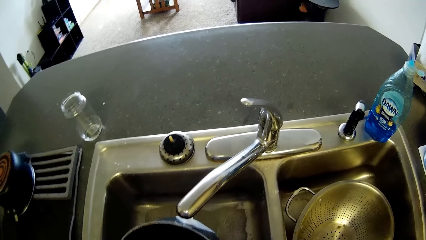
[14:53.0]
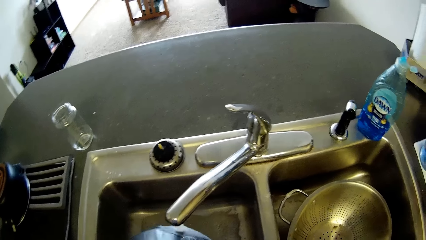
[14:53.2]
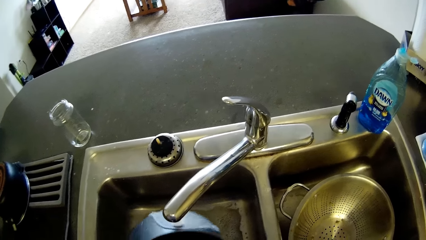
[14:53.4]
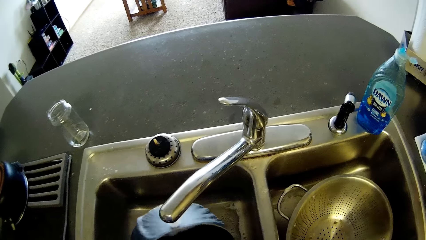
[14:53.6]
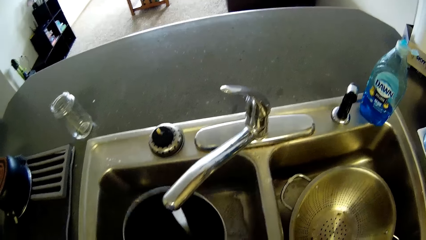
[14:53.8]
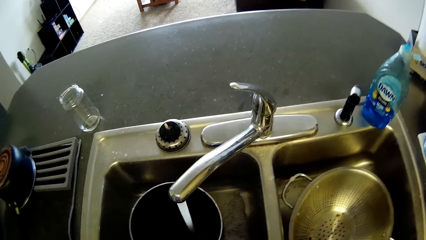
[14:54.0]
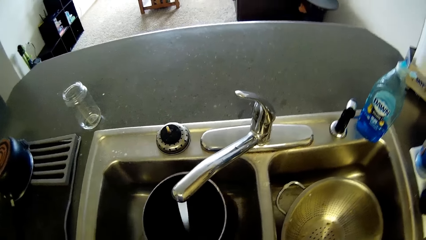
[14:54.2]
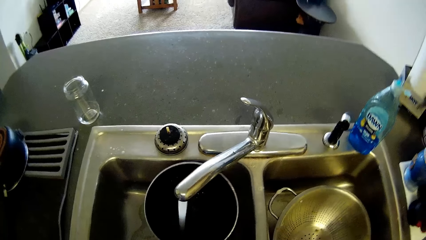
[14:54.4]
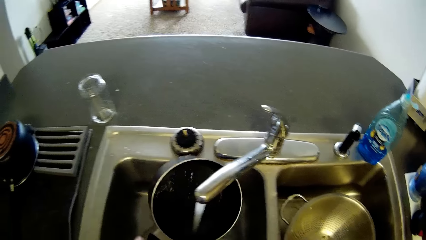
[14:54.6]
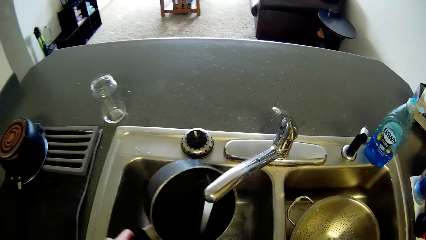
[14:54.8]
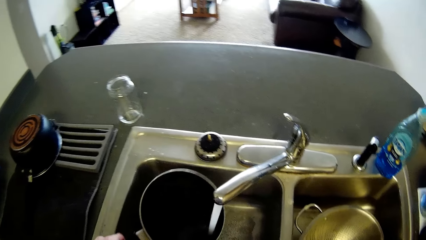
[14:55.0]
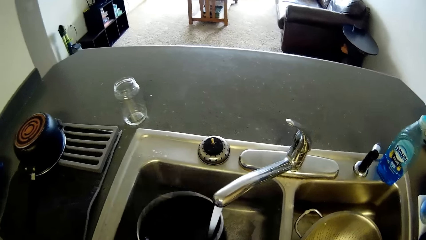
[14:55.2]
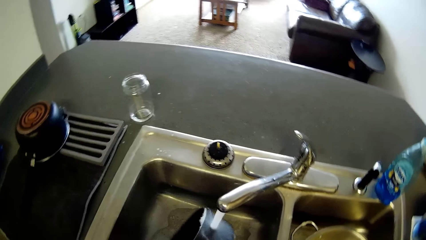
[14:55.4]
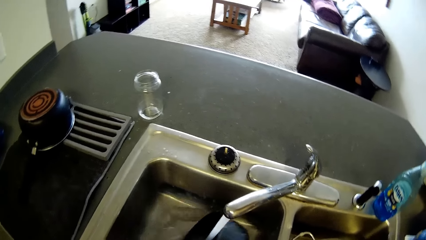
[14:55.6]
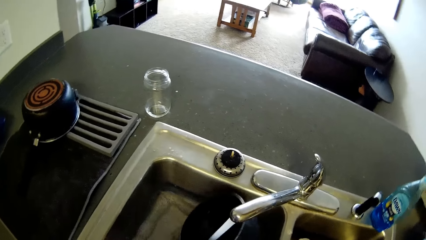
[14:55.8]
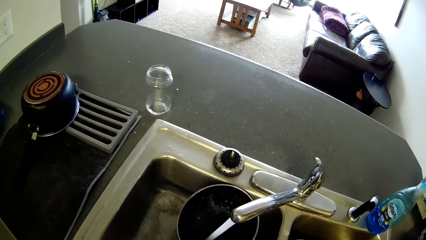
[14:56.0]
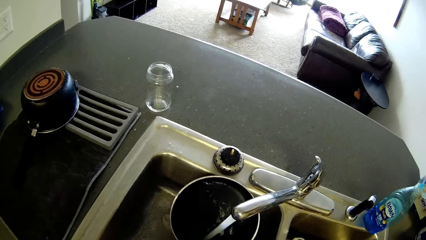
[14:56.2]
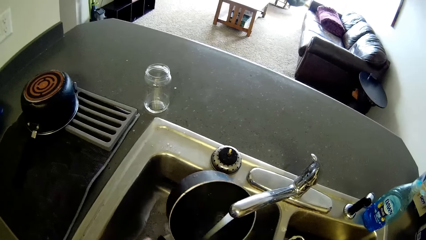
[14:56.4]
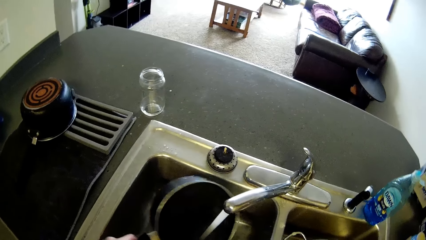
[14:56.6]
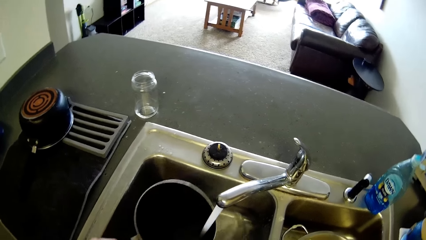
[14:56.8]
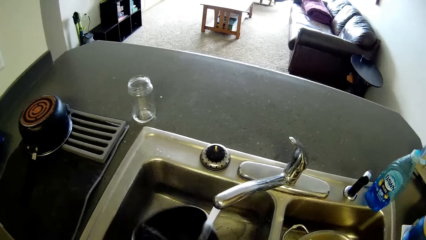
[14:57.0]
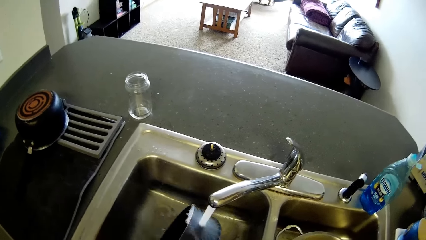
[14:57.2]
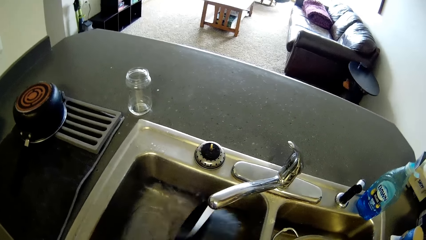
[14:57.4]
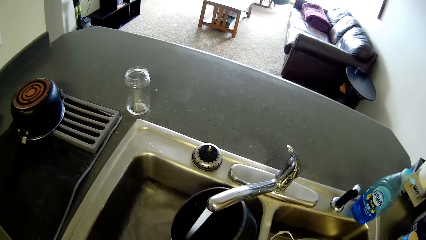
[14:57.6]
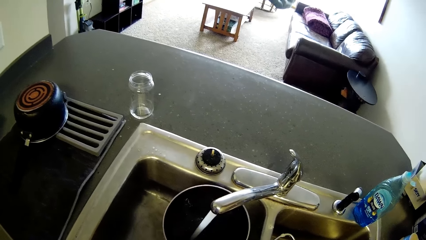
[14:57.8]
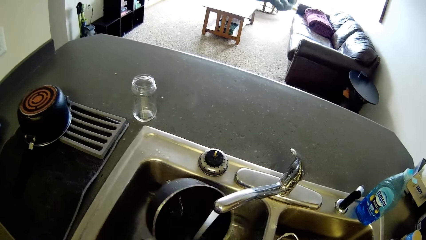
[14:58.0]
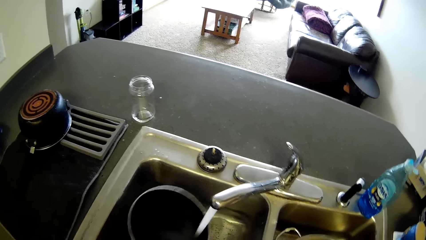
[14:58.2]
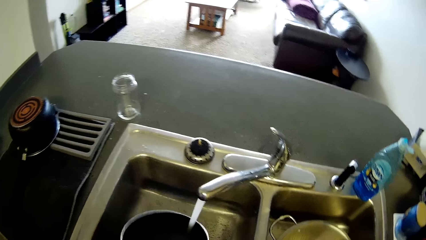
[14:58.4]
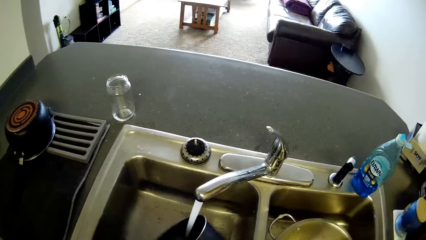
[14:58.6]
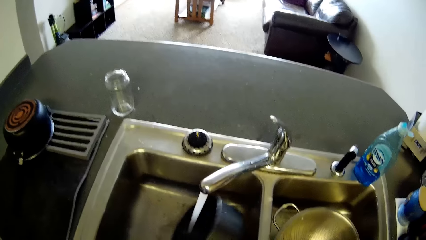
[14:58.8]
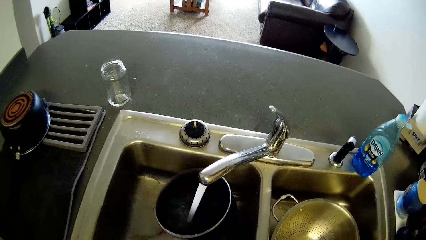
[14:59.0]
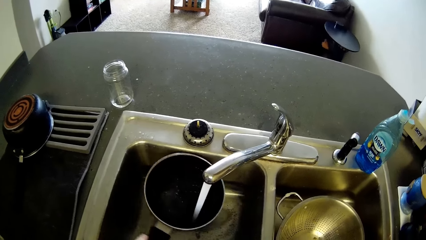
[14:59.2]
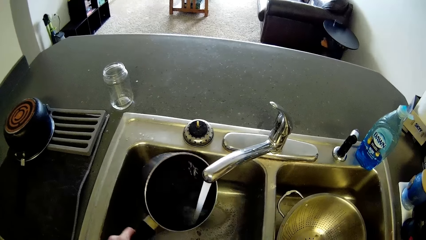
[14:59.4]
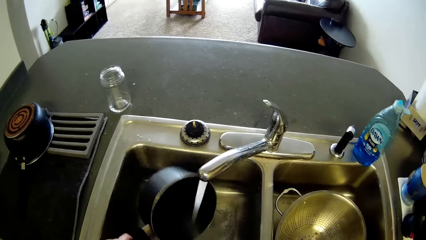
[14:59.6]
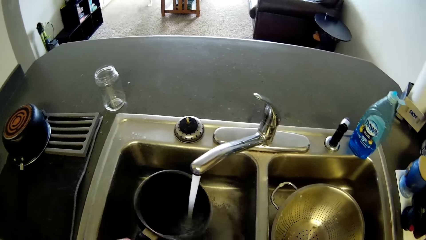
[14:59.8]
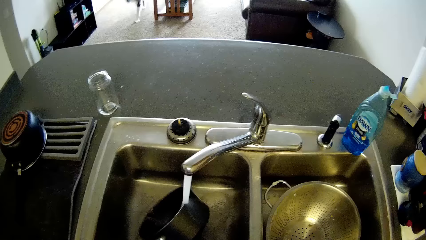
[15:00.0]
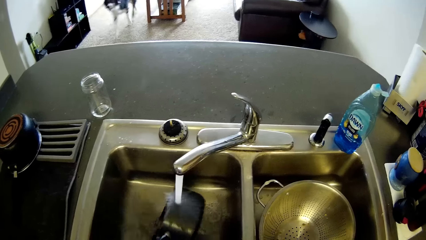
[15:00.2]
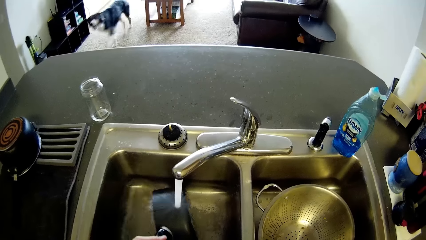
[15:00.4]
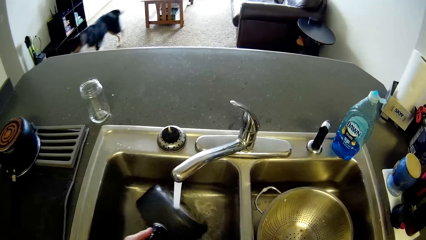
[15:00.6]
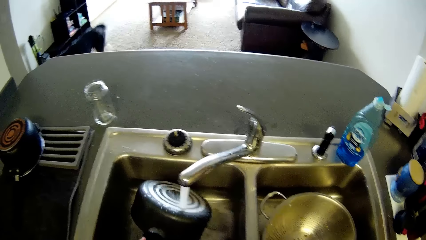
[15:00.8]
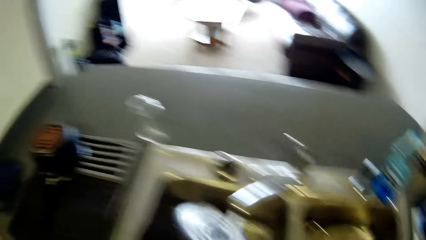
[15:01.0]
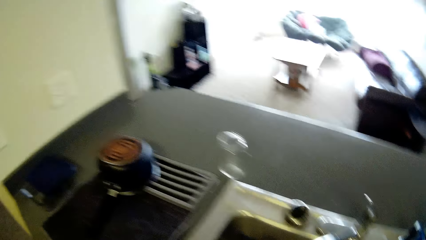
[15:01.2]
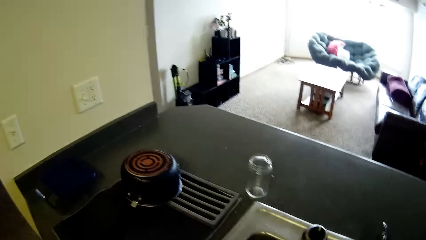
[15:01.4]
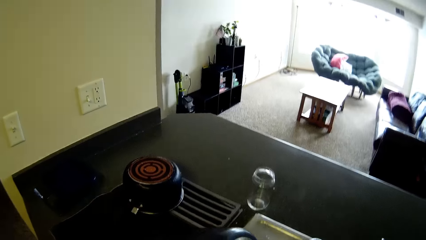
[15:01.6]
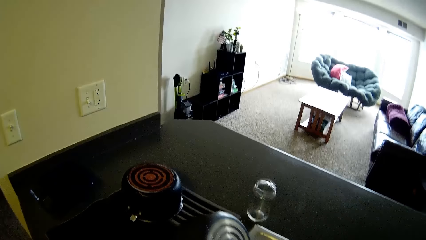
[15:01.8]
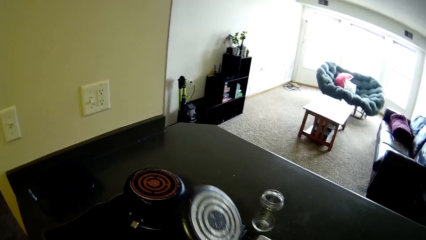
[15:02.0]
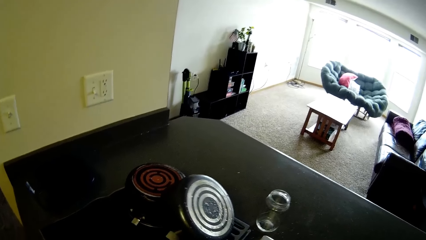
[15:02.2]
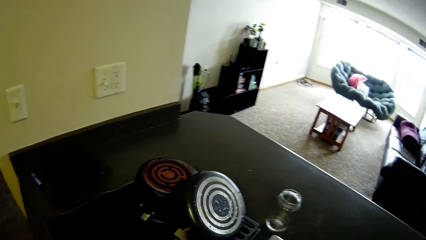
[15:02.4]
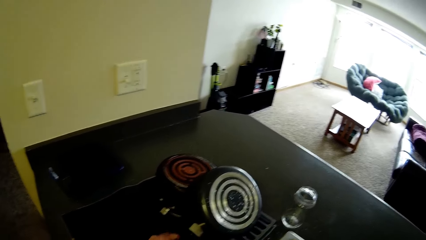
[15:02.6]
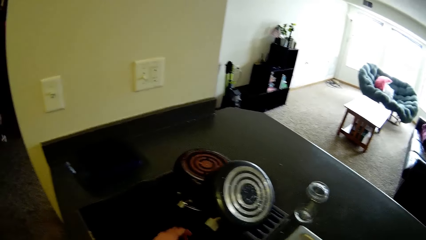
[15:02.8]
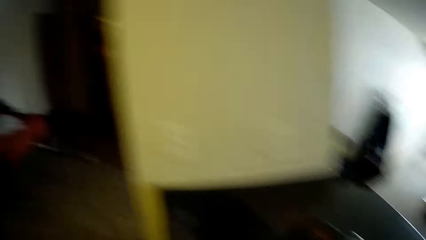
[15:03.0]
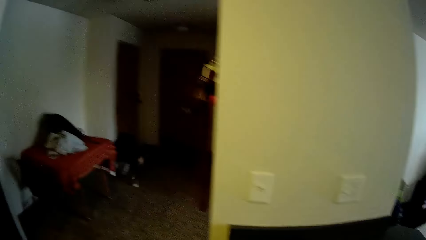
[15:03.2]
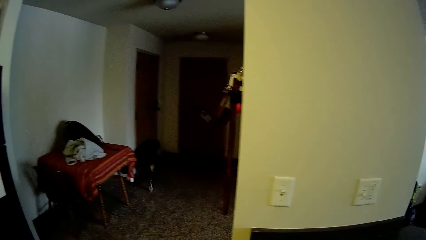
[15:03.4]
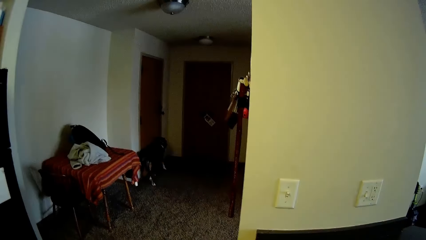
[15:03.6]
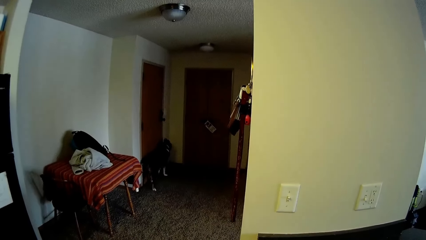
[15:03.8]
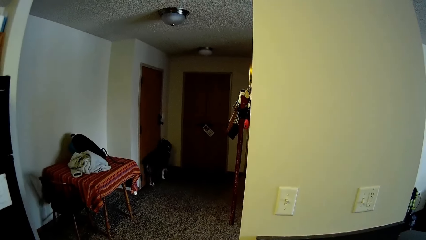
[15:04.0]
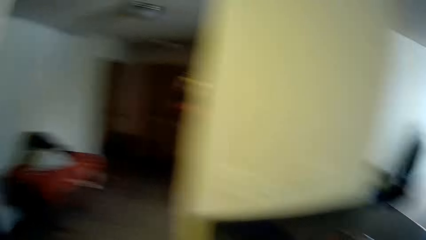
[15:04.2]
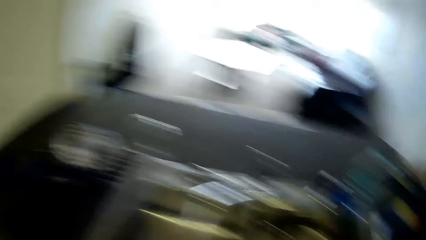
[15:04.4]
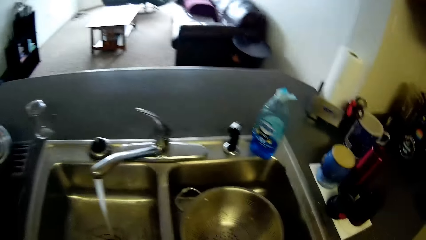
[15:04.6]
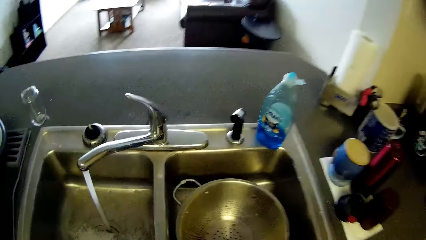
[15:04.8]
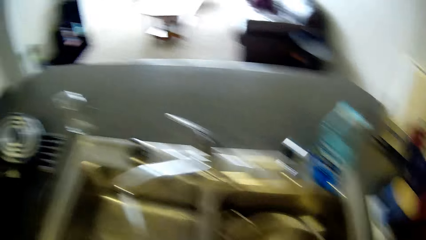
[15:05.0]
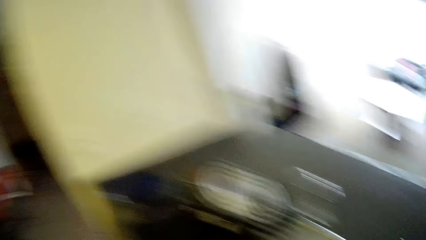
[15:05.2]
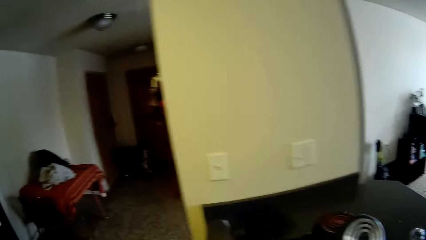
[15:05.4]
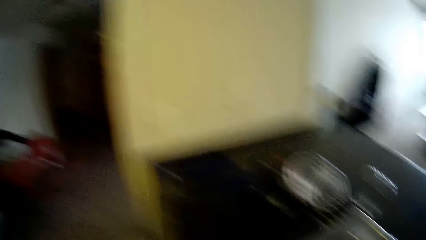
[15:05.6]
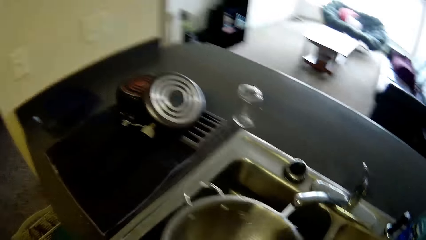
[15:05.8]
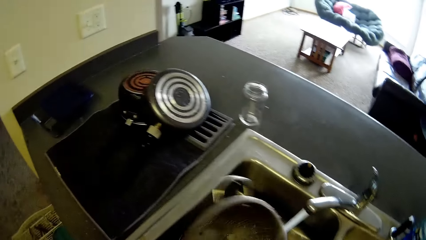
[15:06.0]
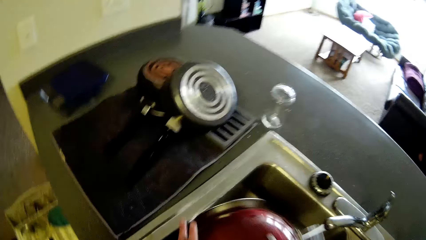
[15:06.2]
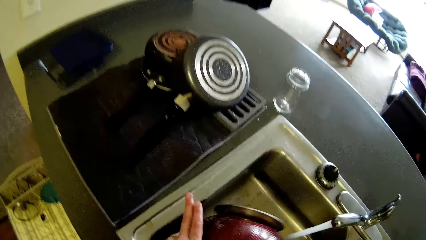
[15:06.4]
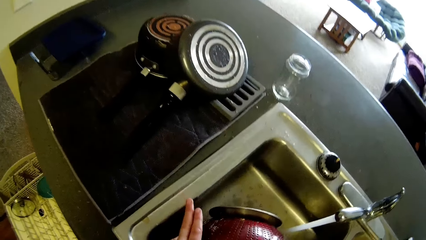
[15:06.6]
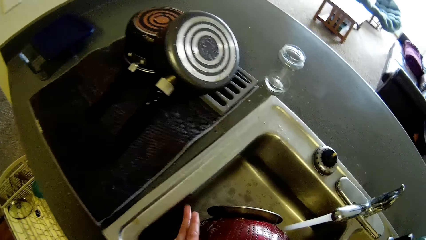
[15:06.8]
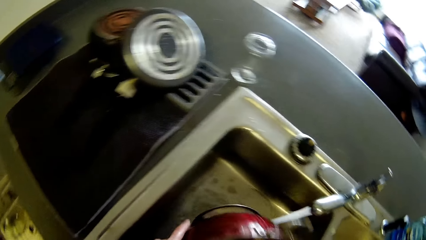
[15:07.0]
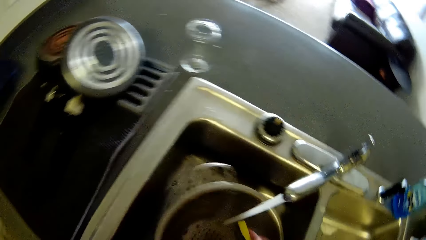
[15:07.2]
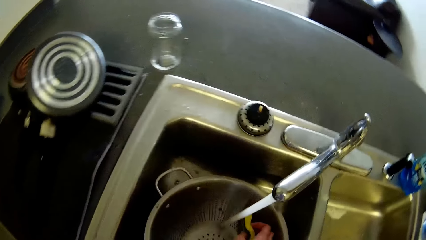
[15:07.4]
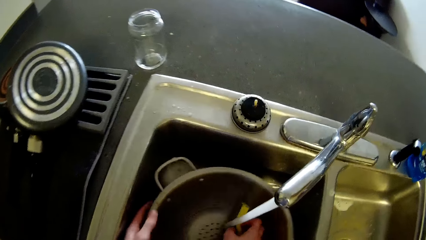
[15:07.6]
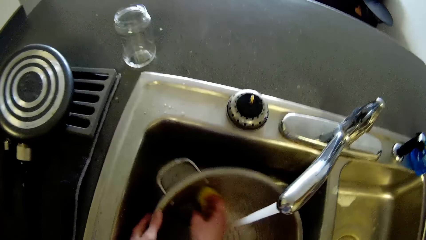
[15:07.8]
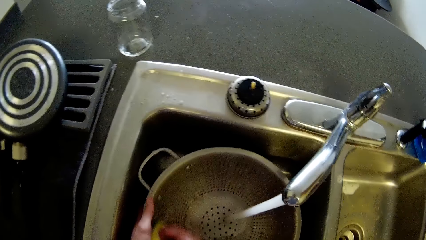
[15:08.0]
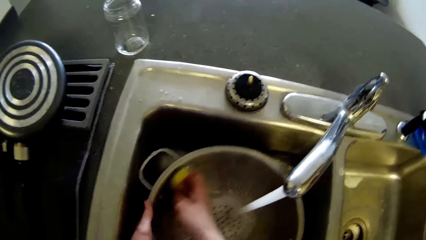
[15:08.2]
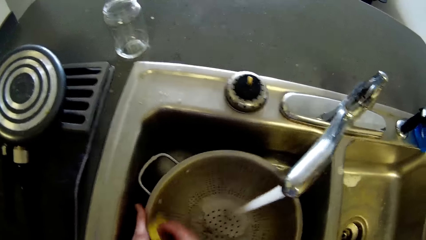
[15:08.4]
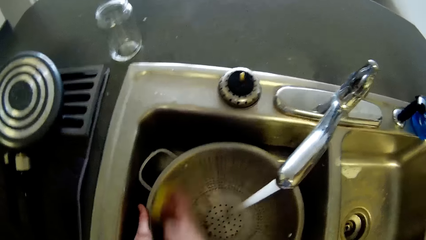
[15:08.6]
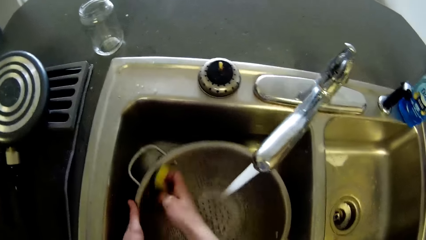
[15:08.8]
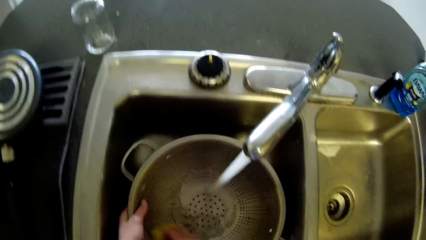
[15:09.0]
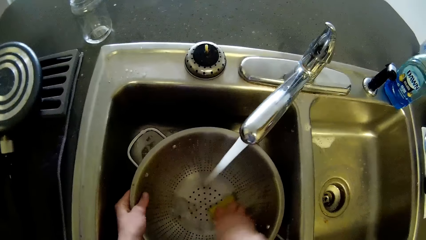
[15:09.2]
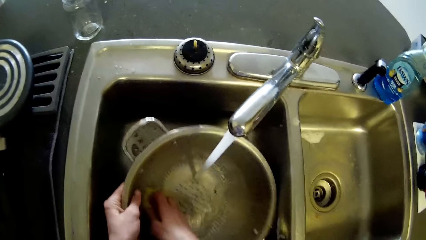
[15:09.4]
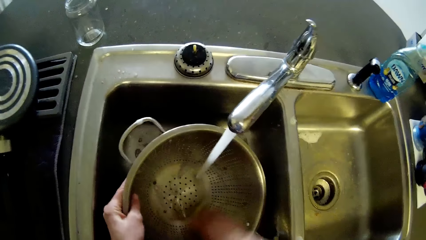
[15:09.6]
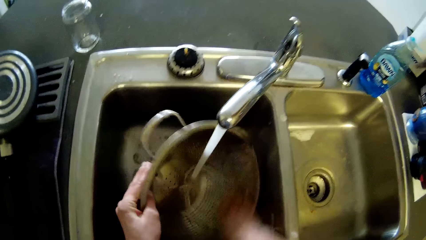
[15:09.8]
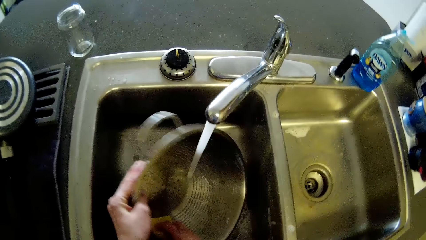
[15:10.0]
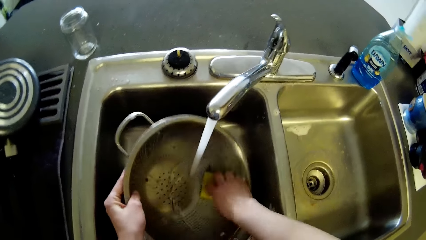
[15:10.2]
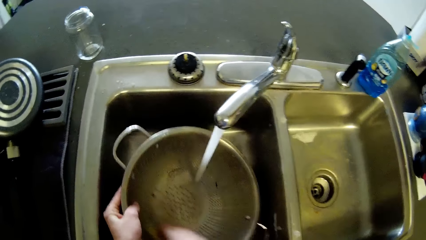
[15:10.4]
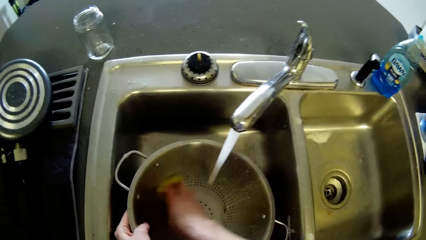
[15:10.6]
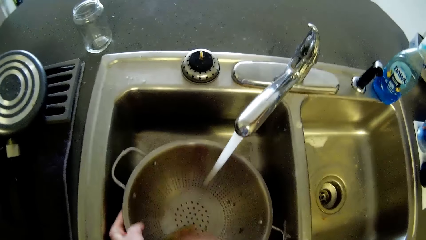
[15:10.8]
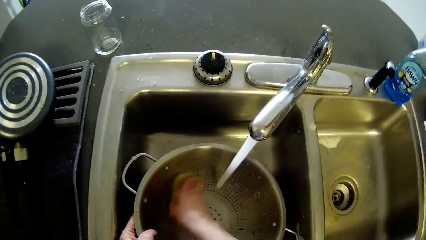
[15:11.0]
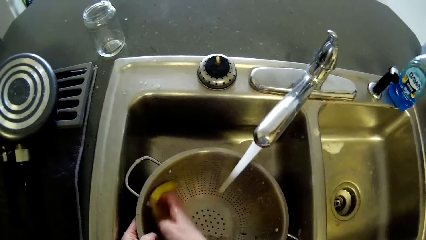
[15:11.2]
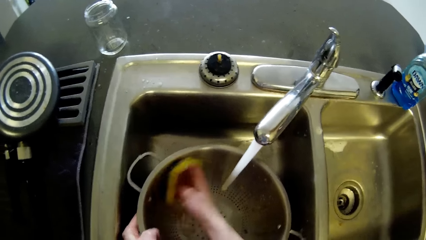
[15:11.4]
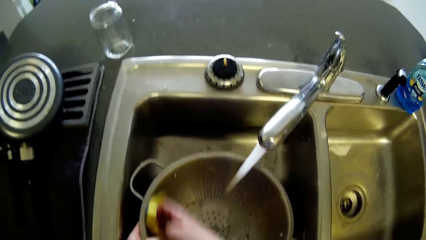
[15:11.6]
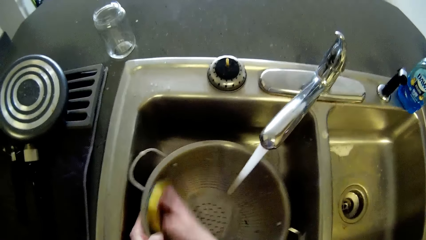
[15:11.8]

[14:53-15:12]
The camera wearer keeps the pan on the counter. They look at the dog. They hold a strainer or sieve. They wash the sieve with a sponge.
